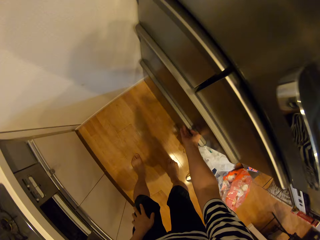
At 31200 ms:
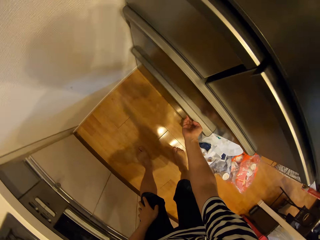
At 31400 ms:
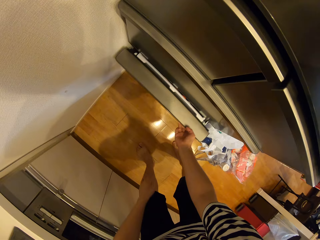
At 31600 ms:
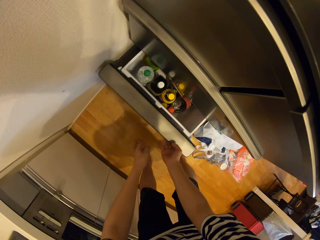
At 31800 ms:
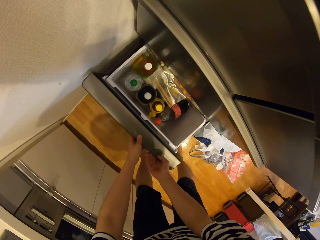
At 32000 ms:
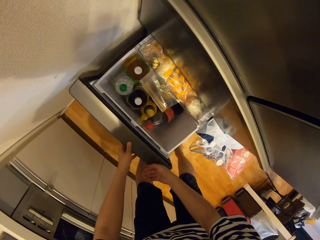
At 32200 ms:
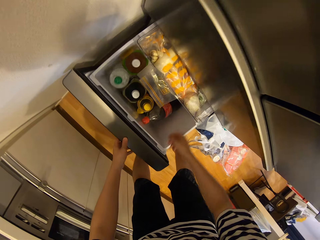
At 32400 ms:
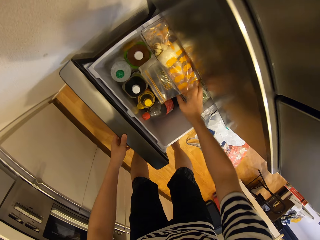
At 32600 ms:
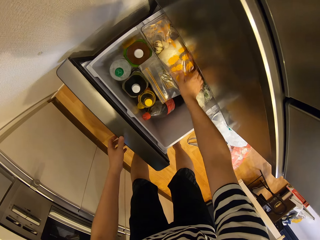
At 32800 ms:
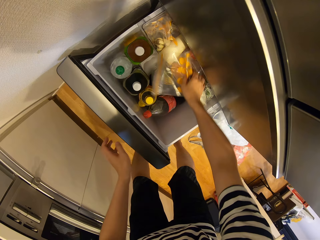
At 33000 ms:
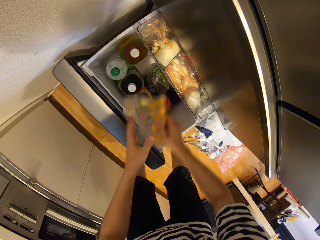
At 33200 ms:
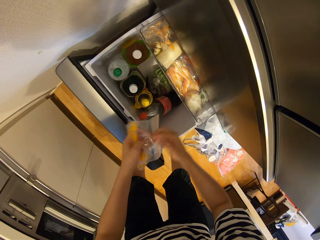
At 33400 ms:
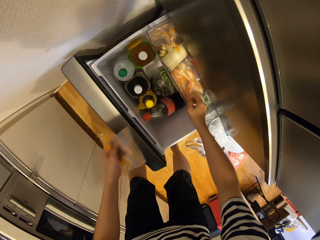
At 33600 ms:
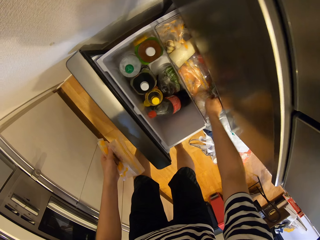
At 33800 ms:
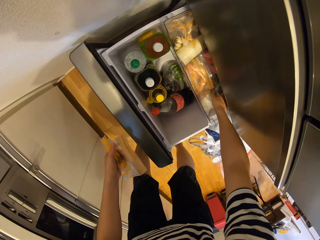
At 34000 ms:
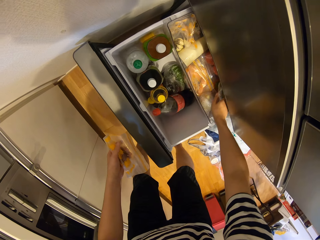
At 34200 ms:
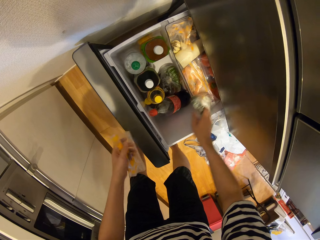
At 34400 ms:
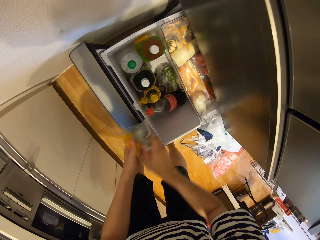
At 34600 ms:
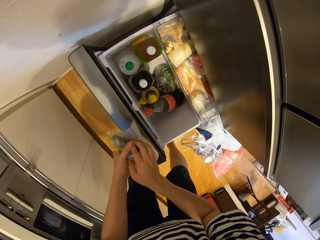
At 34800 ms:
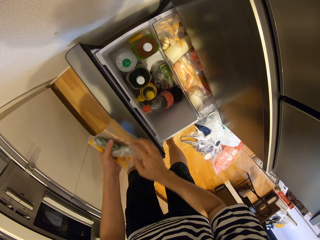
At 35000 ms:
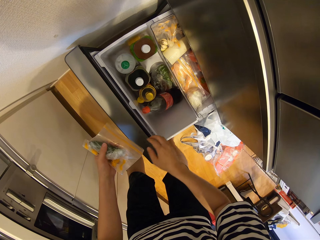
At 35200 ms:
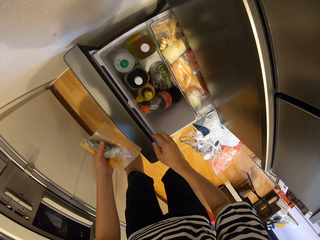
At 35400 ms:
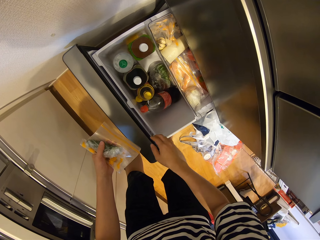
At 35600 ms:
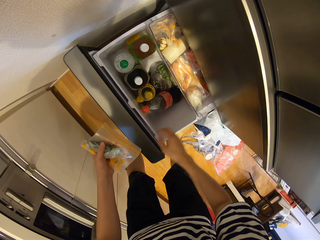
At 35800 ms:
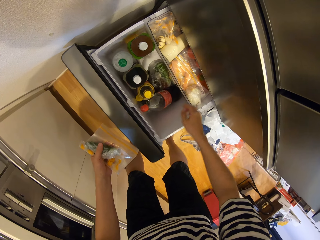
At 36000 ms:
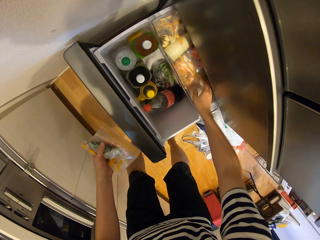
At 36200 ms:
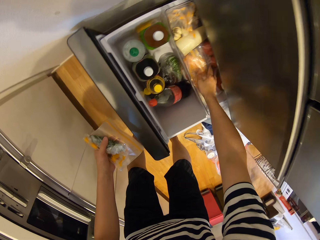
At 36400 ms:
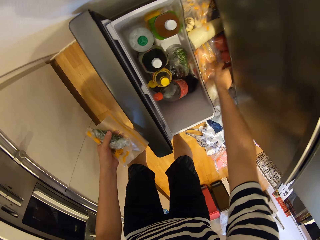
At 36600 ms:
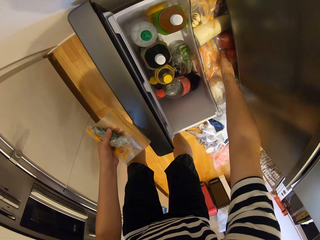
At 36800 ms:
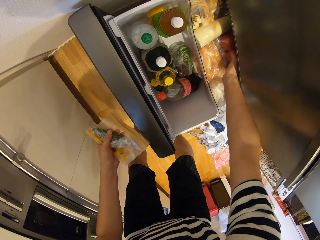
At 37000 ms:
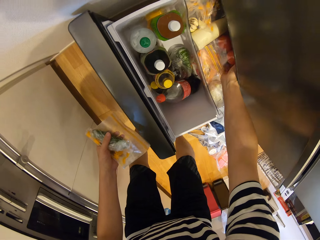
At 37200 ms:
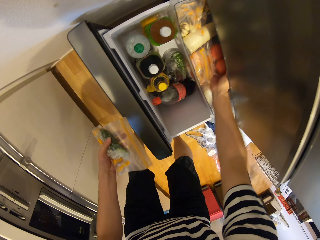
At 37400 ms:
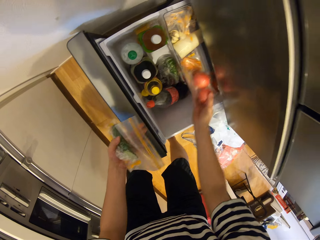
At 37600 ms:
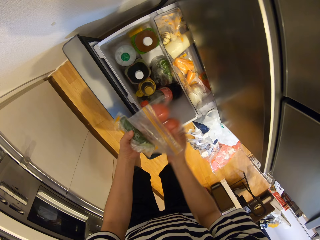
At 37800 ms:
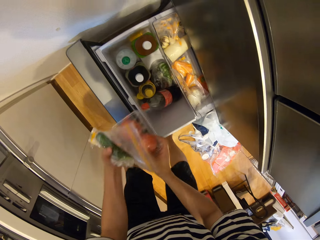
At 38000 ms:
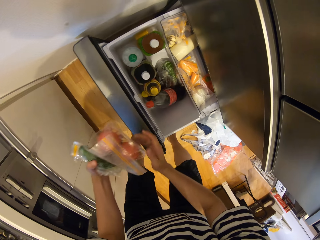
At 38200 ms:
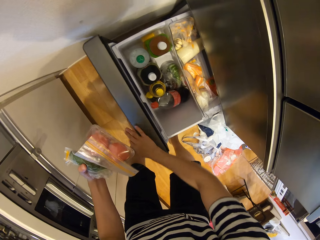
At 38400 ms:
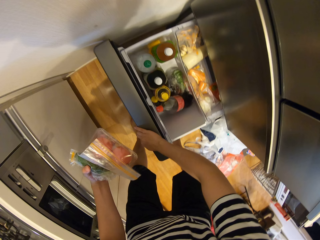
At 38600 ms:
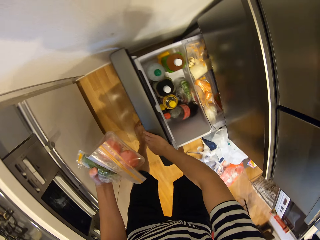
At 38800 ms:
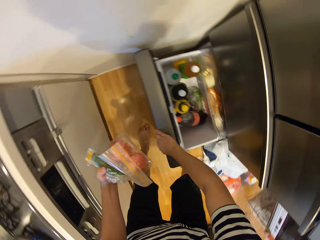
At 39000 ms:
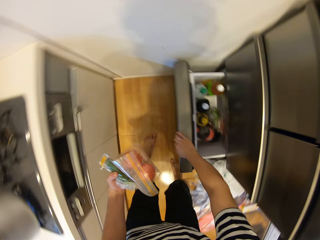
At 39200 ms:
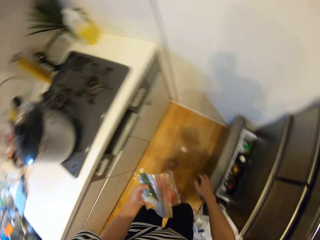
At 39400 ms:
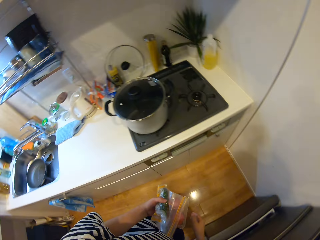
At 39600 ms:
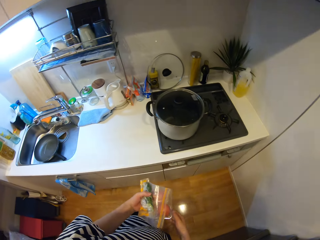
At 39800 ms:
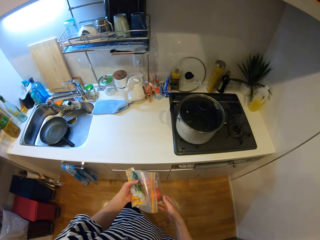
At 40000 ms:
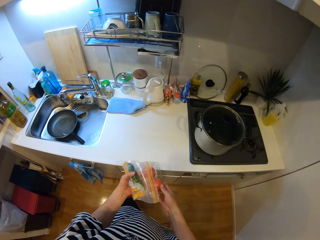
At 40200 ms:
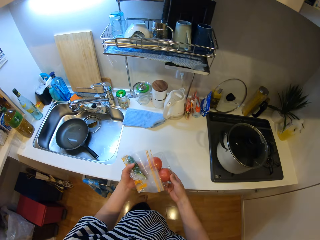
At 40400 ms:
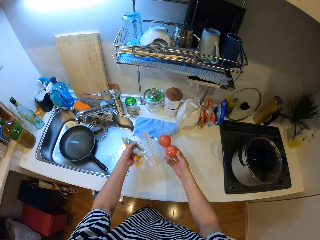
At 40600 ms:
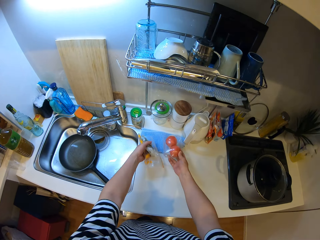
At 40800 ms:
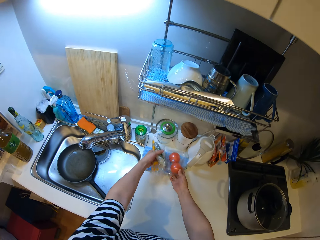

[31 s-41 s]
The camera wearer opens the fridge. They open a drawer in the fridge. They pick a zipper bag from the fridge. They pick a cucumber from the fridge. They pick tomatoes from the fridge. They pick out different nylons from the drawer. They close the drawer. They close the fridge. They place the tomatoes, the zipper paper and the cucumber on the counter.

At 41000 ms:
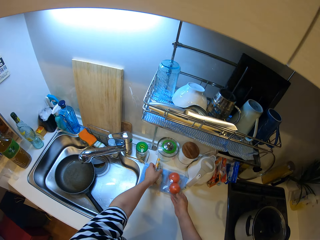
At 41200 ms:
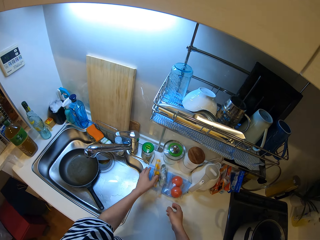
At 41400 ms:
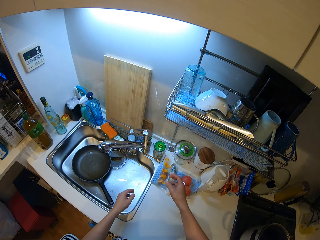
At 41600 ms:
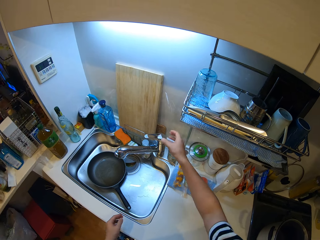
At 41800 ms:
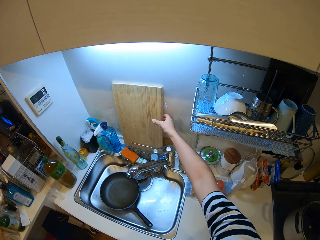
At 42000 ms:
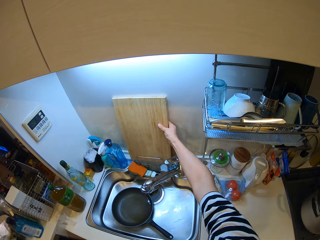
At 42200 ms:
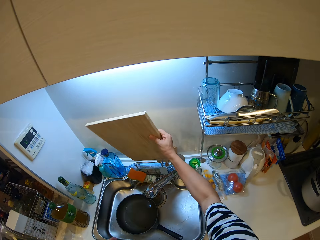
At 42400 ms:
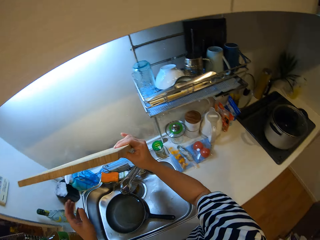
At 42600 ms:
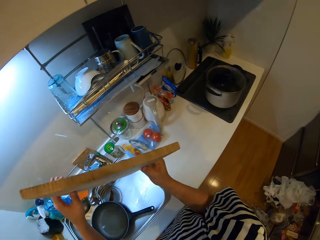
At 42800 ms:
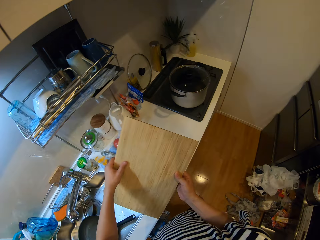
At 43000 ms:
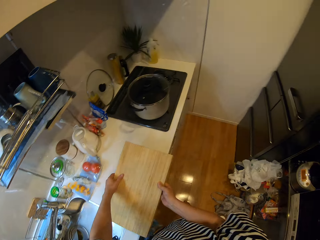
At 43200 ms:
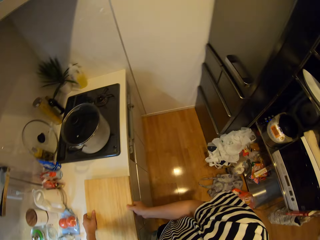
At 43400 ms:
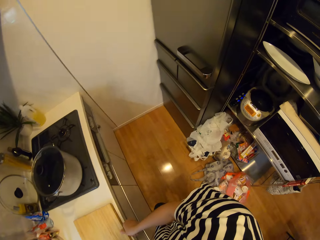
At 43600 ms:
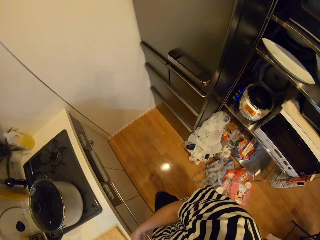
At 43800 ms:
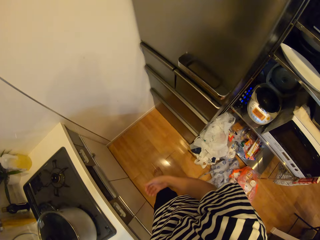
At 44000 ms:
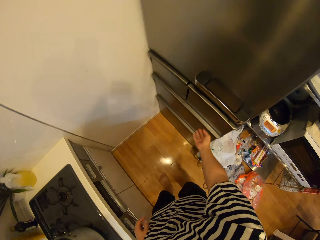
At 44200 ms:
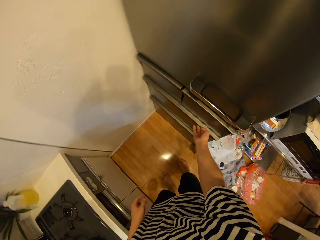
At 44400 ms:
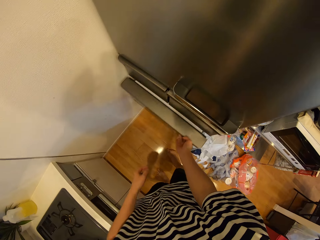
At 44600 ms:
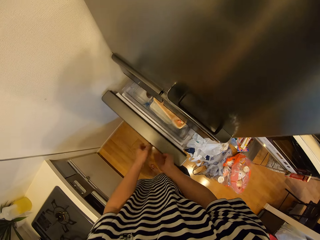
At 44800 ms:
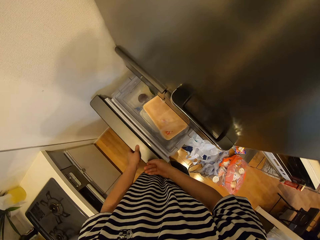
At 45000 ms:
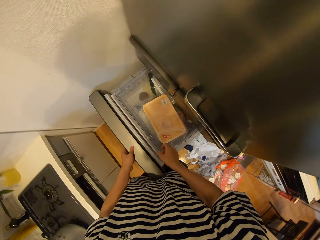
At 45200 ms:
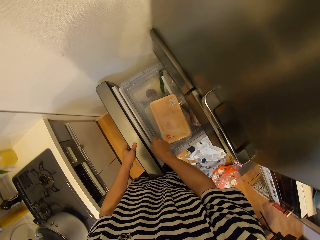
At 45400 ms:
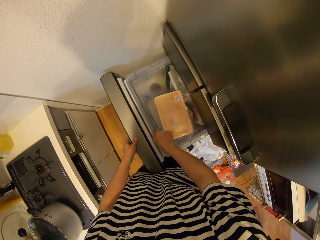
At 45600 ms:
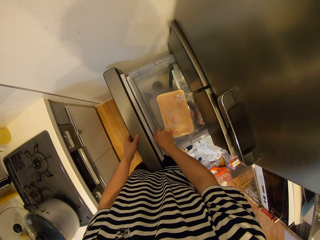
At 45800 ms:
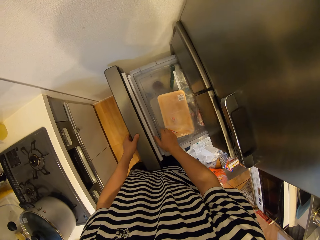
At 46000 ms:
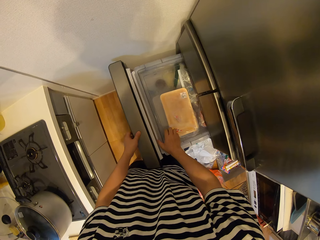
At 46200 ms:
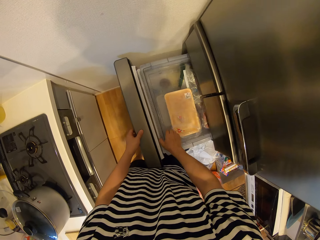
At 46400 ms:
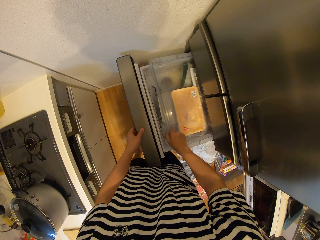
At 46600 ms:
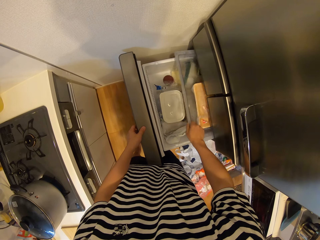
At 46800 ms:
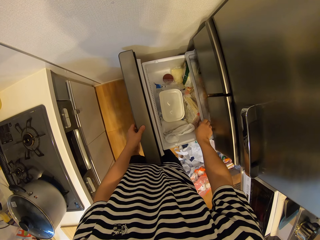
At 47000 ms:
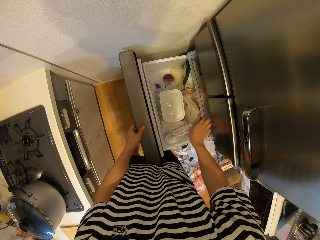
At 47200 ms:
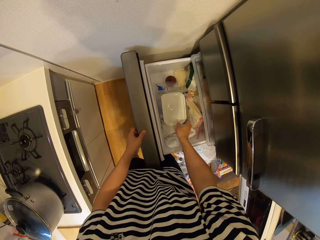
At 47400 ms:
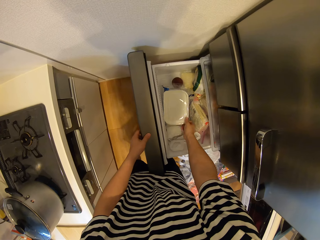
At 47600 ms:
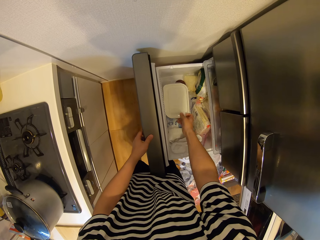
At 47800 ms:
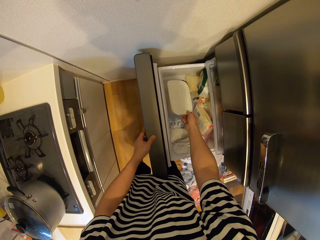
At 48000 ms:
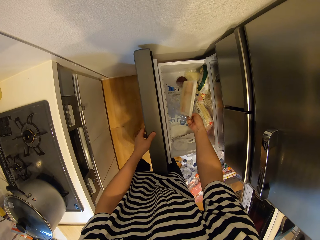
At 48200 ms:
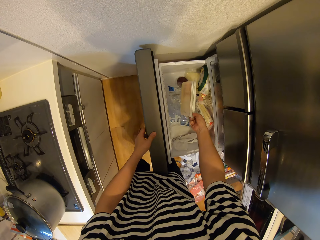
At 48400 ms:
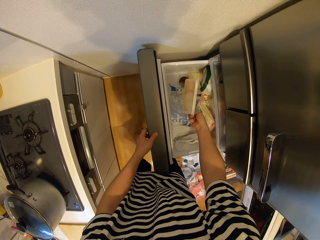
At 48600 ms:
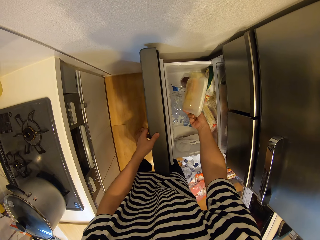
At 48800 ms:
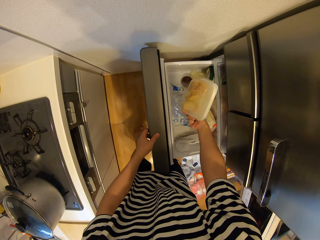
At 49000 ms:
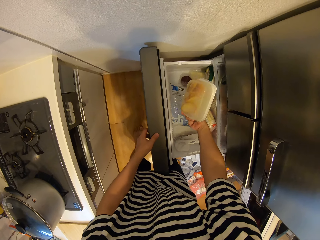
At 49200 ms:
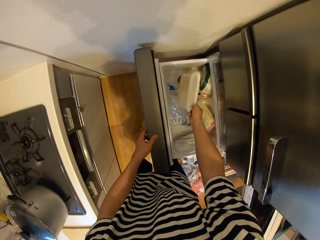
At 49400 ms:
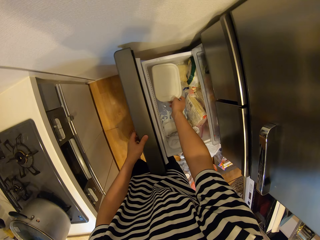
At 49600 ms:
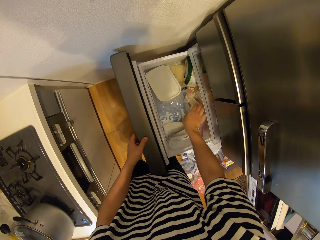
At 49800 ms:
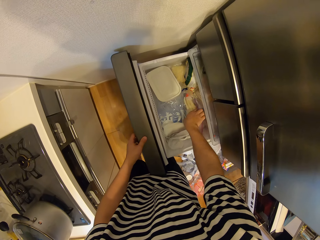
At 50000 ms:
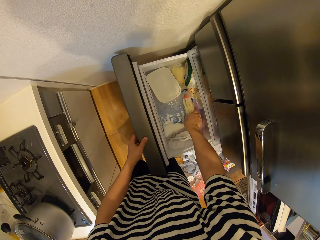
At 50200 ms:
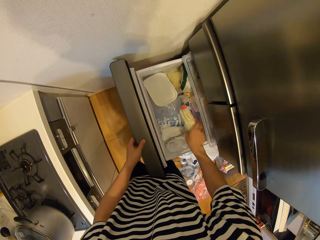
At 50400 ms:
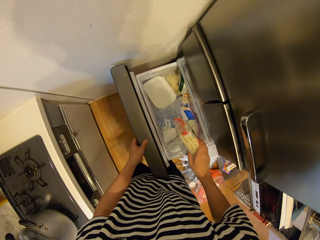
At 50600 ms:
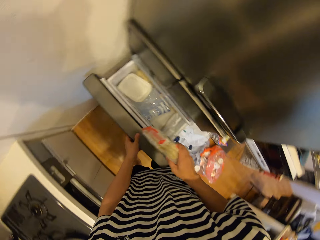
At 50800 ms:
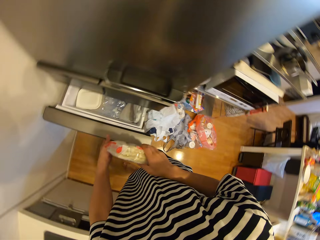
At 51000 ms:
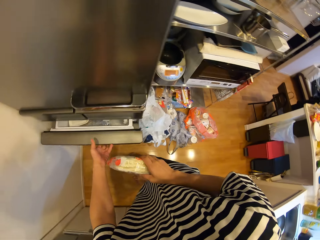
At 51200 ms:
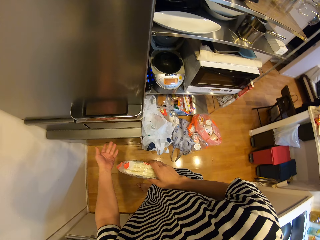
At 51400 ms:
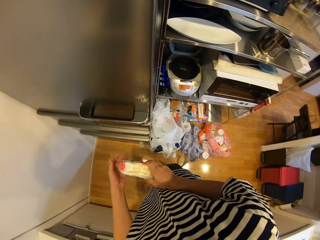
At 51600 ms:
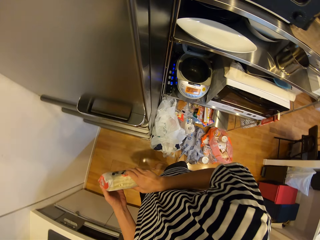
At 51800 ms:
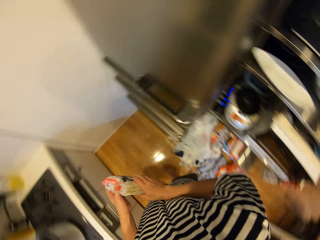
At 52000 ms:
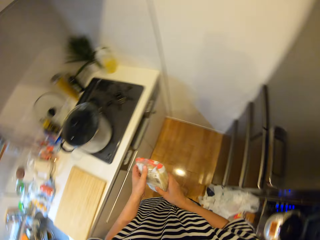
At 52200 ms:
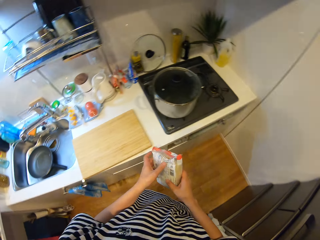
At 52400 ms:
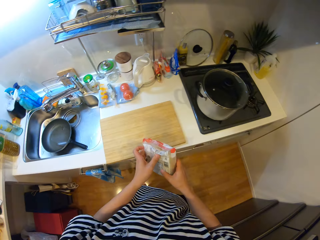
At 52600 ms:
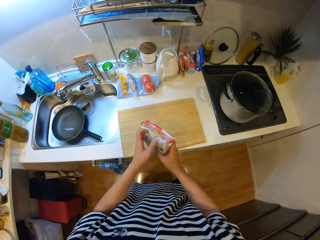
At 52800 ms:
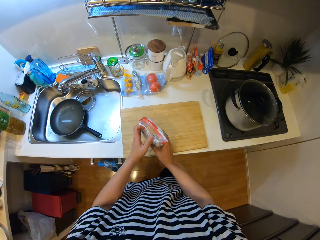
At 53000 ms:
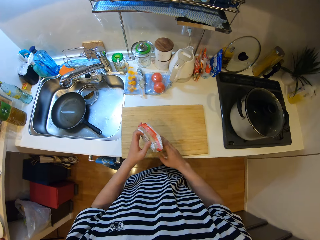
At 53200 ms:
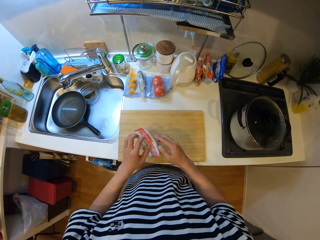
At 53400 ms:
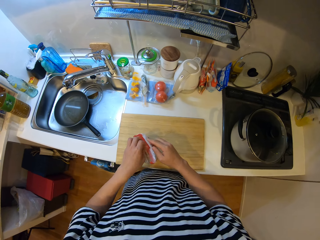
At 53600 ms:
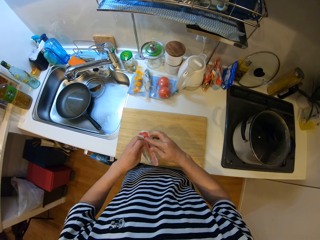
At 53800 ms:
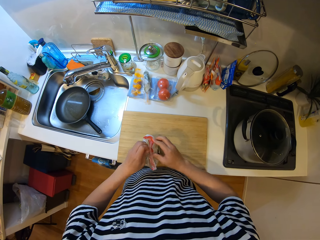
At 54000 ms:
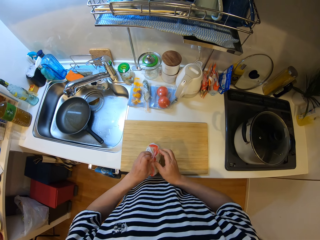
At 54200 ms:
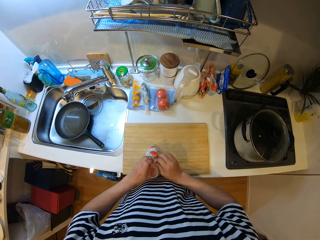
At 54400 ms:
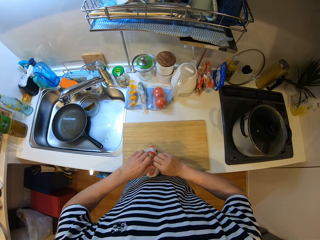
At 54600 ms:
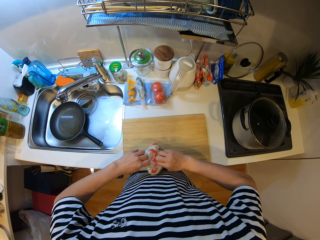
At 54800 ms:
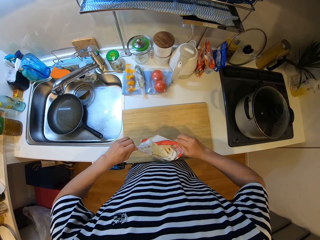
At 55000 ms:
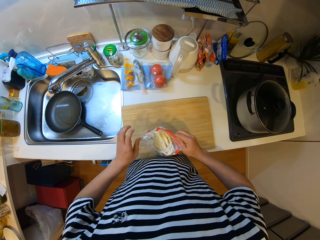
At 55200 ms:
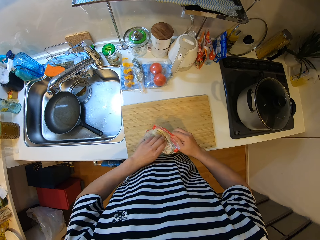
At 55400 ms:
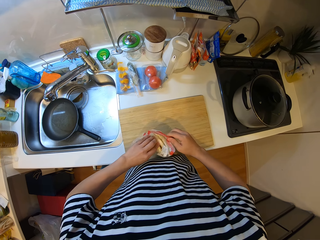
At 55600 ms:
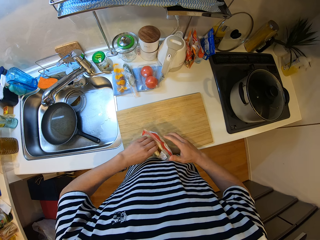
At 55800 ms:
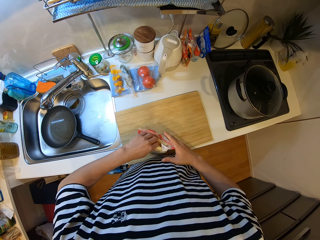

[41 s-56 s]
The camera wearer picks up a cutting board resting on the wall. He places the cutting board on the countertop. He opens the fridge. He opens a drawer in the fridge. He pushes the fridge tray inside. He picks the tin from the fridge and looks at the tin. He picks up a pack in the drawer. He closes the drawer. He closes the fridge. He places the pack on the cutting board. He tears the packet with his hands.
